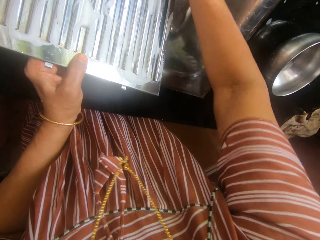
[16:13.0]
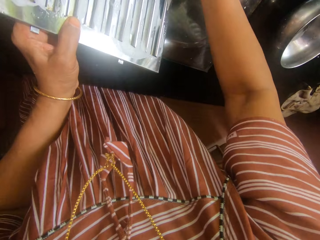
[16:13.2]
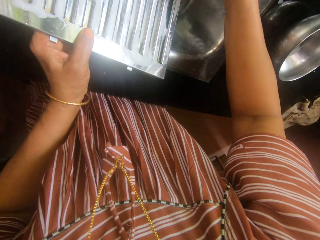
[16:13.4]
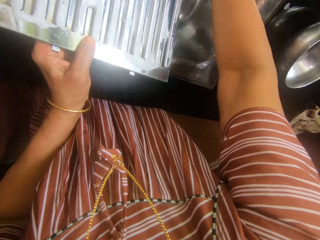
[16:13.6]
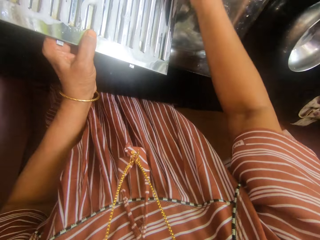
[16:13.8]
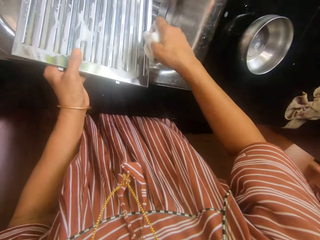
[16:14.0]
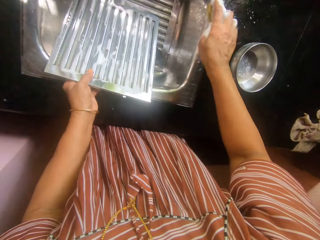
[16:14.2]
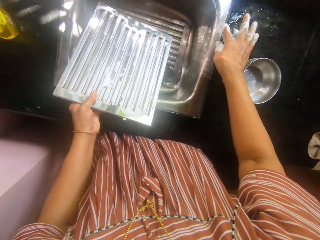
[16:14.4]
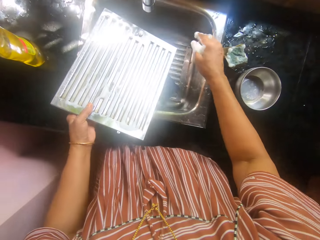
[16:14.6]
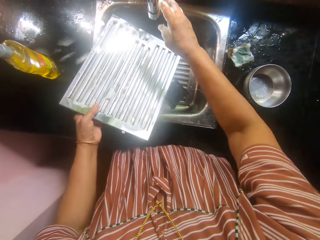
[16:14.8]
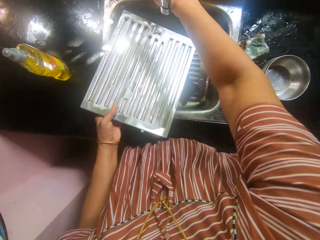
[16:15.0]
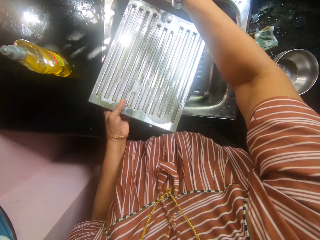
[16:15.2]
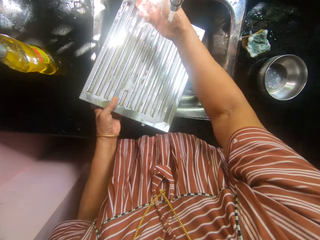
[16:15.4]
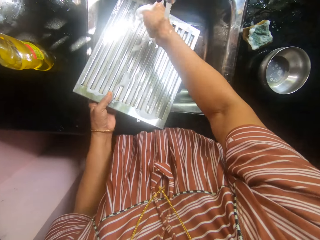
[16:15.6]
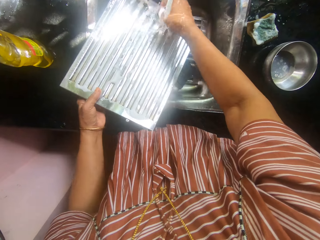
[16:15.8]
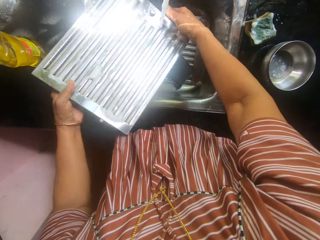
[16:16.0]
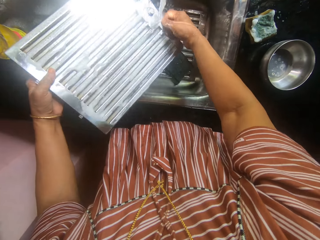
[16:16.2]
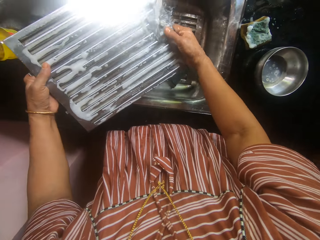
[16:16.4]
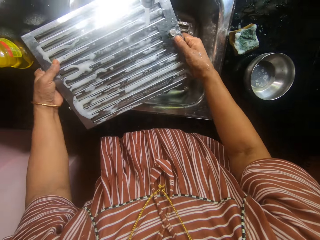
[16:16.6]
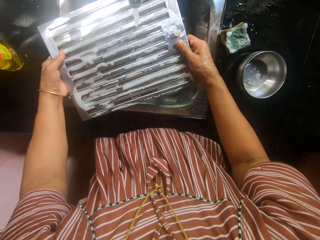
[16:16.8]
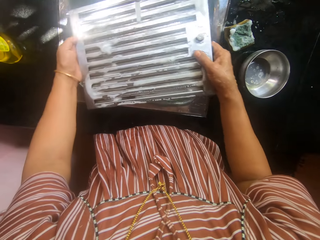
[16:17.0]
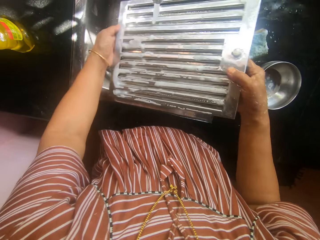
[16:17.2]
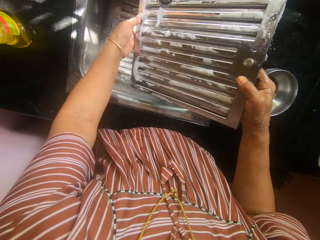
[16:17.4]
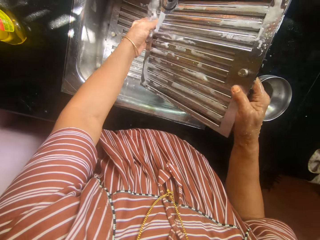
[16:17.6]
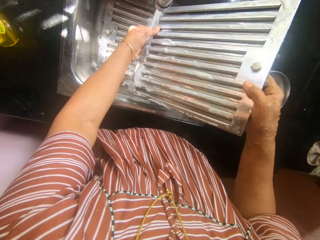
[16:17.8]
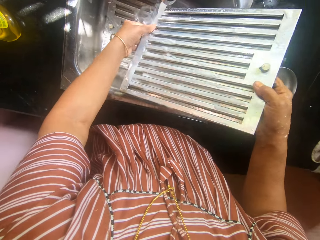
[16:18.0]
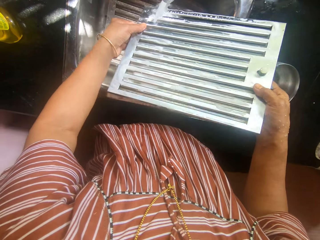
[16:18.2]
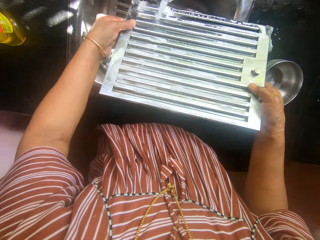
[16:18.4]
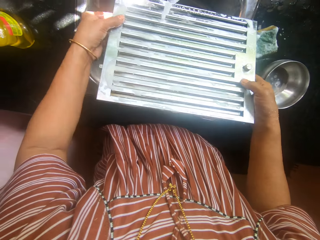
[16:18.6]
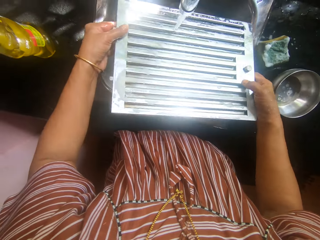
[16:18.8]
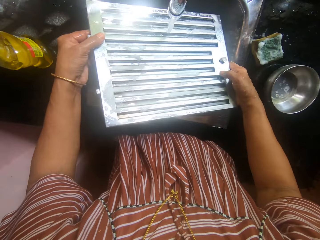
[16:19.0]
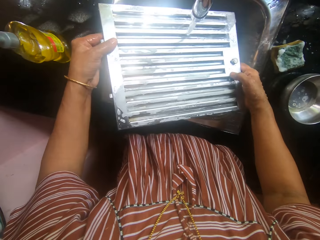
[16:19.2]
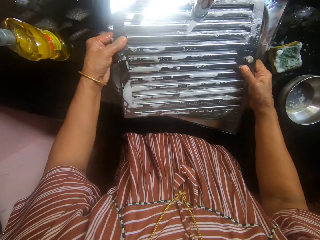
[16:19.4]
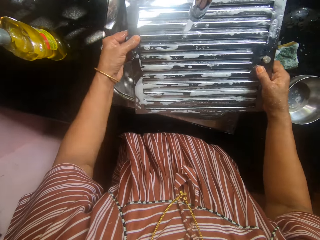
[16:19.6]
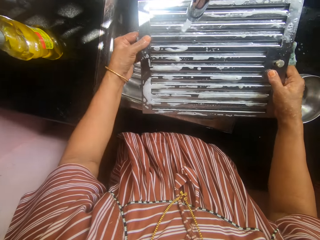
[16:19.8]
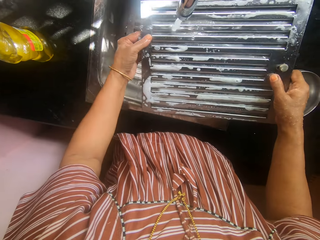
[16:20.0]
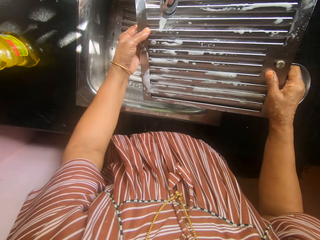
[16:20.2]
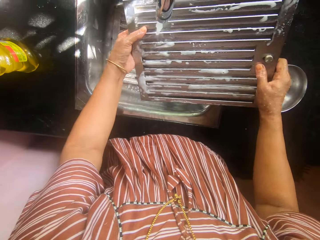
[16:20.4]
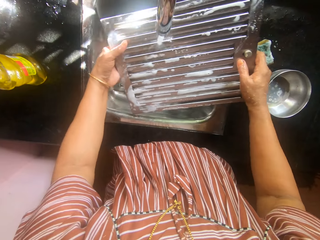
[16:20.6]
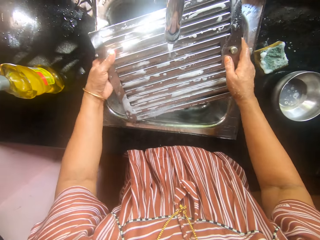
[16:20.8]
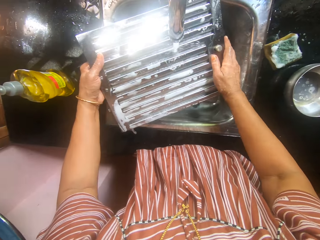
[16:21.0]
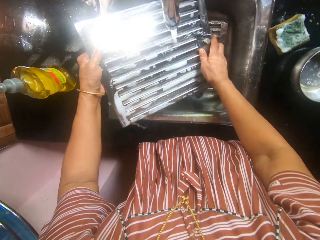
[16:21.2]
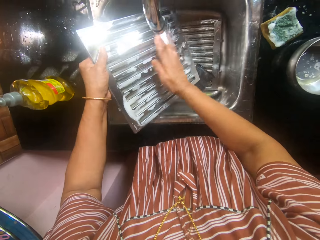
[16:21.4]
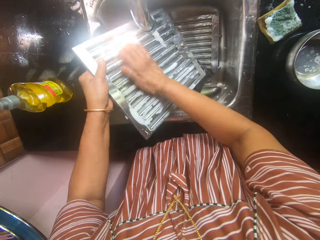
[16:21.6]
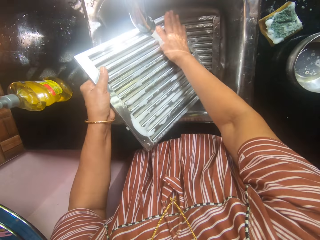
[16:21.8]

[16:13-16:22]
The camera wearer drops the foam sponge in her right hand on the slab. She opens the tap on the sink by its handle with her left hand. She rinses the serrated metal in the sink.

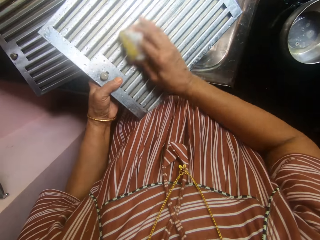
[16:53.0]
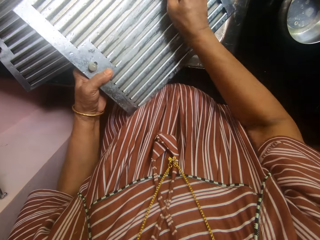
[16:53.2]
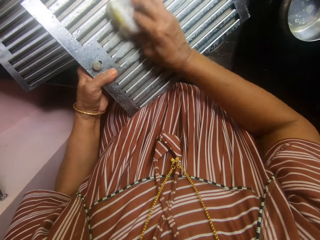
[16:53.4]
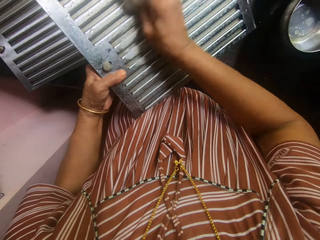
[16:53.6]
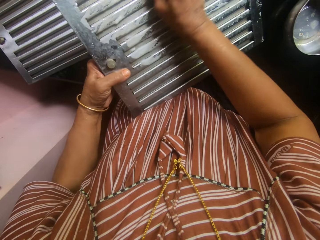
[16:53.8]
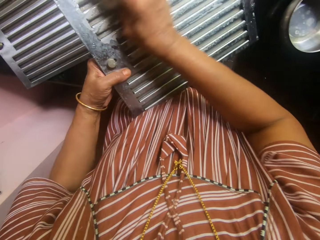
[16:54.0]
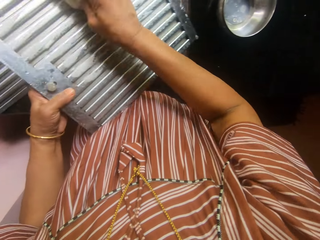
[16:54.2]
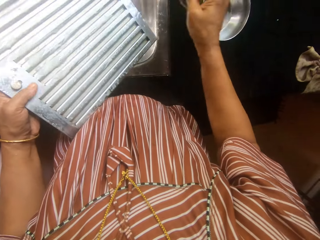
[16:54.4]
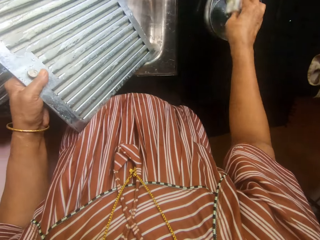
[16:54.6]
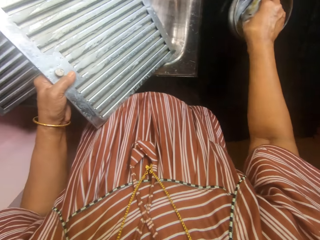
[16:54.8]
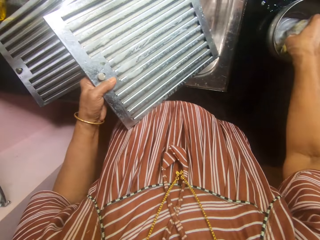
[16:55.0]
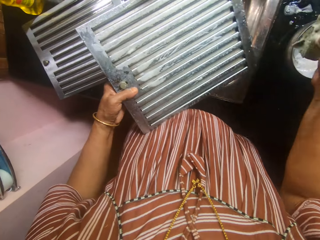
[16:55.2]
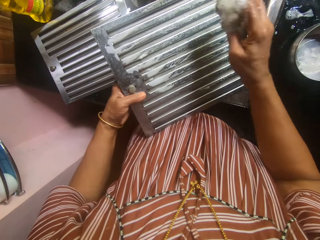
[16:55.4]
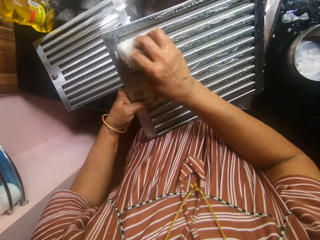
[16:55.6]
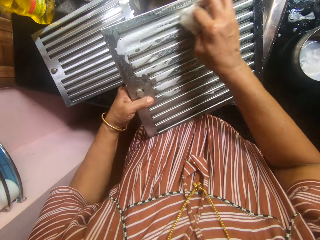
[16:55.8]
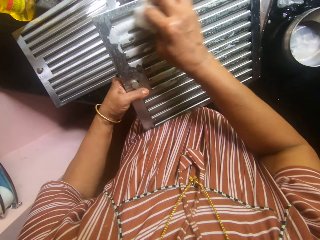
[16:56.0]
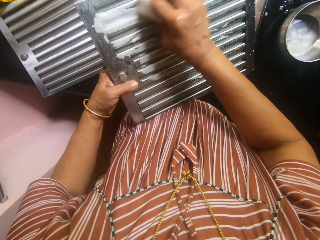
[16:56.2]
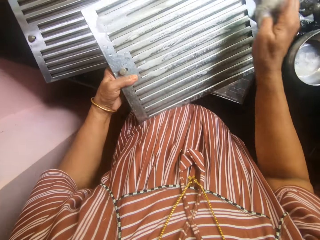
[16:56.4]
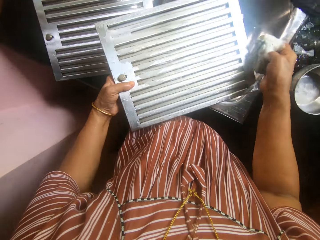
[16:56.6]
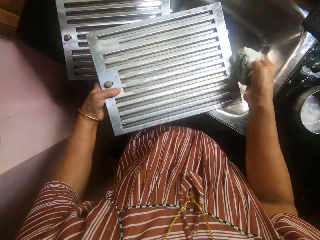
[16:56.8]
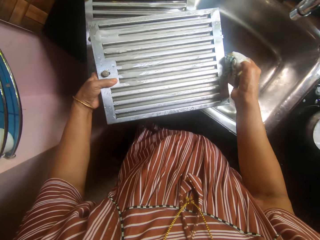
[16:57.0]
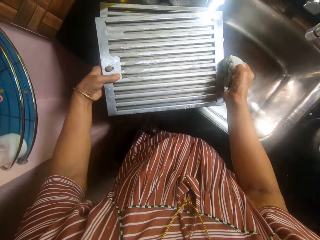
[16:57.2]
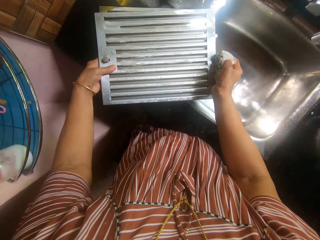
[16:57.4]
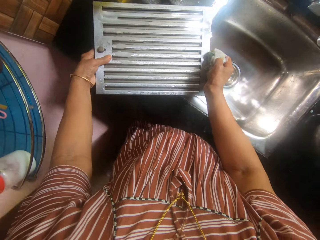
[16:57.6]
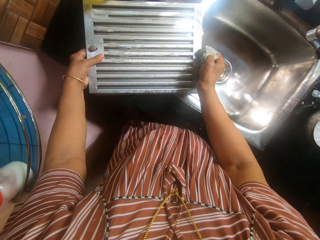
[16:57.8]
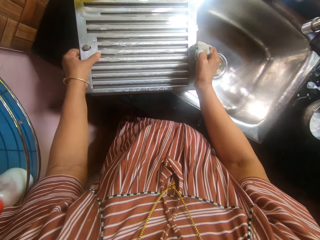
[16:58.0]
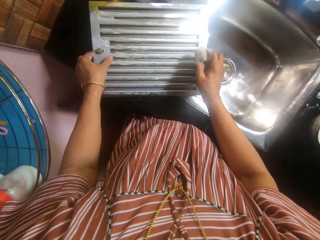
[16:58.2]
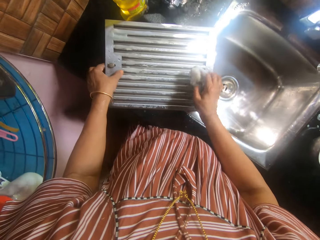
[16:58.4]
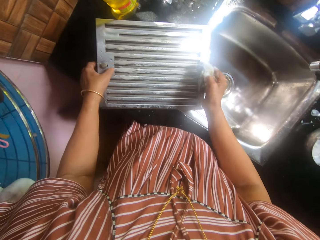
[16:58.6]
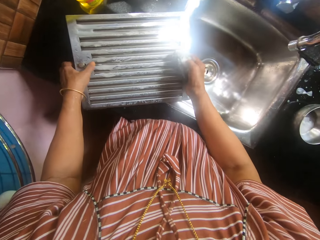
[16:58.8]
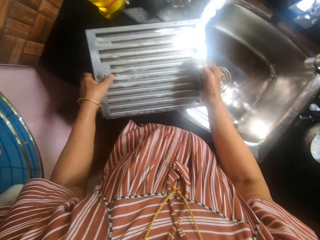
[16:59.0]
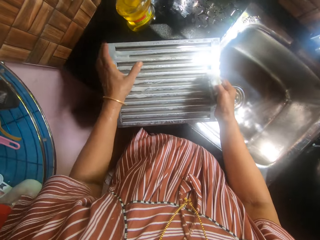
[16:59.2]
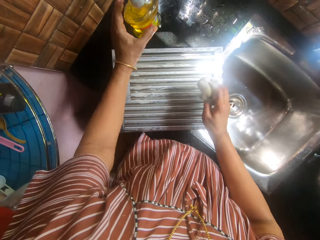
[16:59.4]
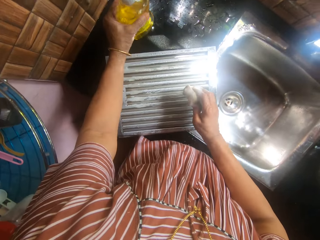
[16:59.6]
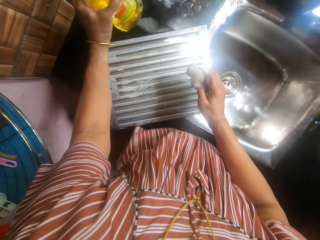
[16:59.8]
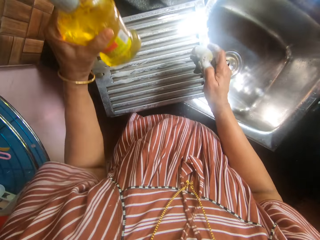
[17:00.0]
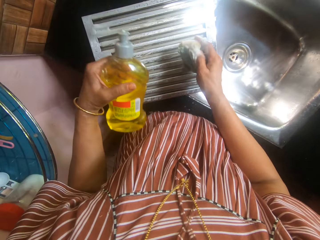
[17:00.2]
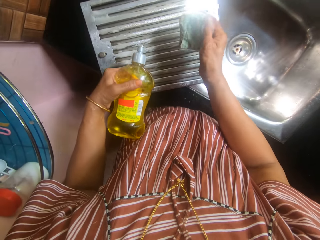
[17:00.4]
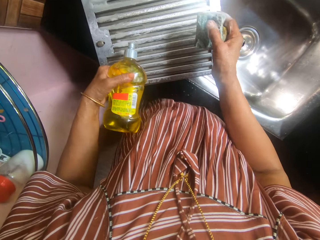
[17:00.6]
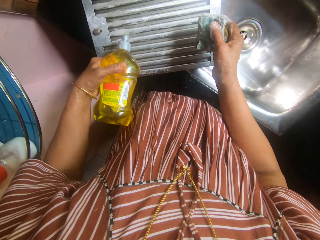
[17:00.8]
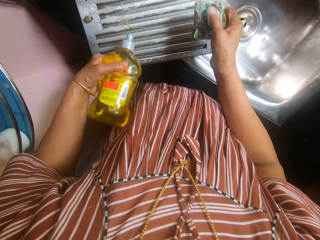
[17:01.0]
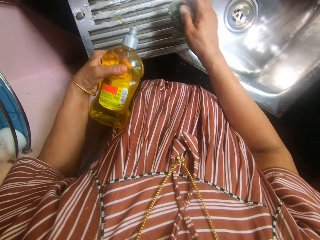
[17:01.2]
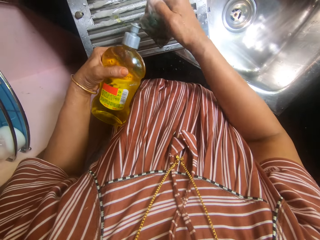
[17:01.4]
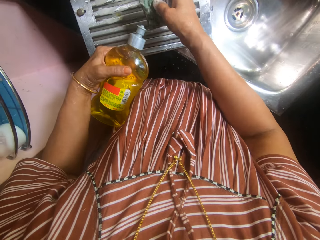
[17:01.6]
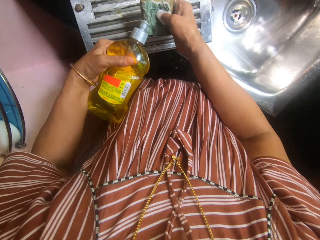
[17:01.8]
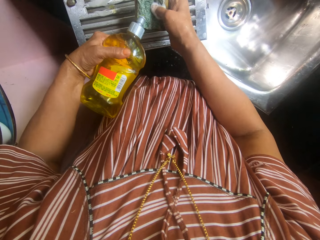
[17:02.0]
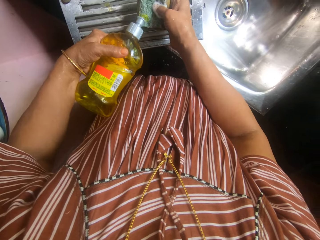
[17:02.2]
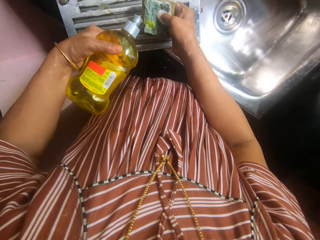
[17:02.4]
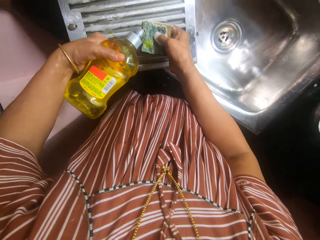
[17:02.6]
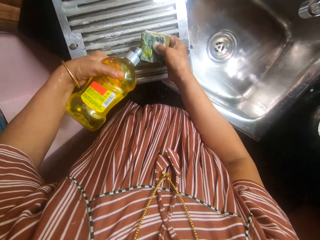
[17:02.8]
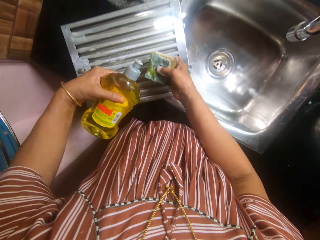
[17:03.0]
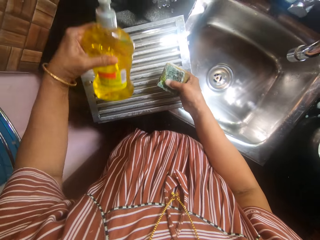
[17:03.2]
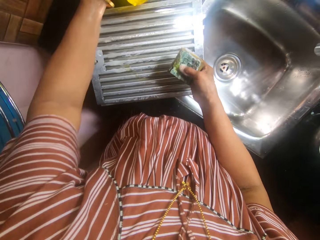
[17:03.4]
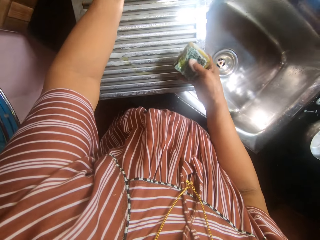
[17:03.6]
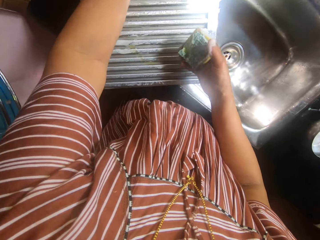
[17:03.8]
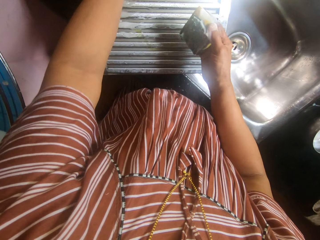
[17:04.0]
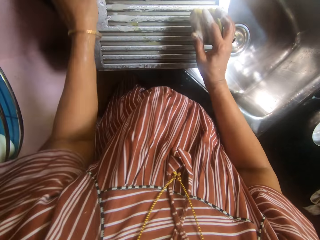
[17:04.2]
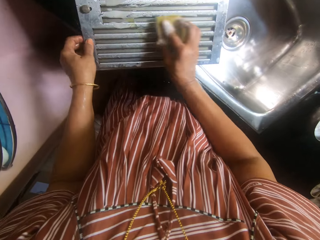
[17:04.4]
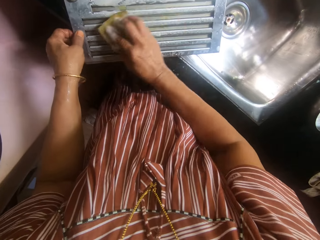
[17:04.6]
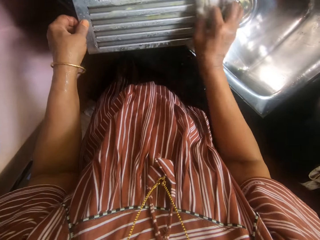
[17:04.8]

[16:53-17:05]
The camera wearer washes the serrated metal or hood filter in the sink with the foam sponge in her right hand. She dips the sponge in her right hand in a stainless plate with soap on the slab. She cleans the hood filter. She places the serrated metal on the slab with her hands. She takes the liquid soap container from the slab with her left hand. She squeezes soap out of the container on the serrated metal. She squeezes soap out of the container into the foam sponge. She drops the liquid soap container on the slab with her left hand.
